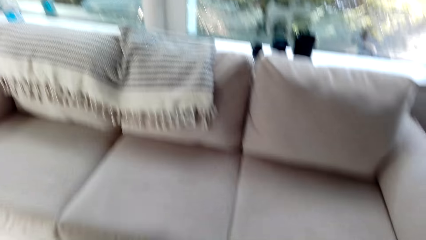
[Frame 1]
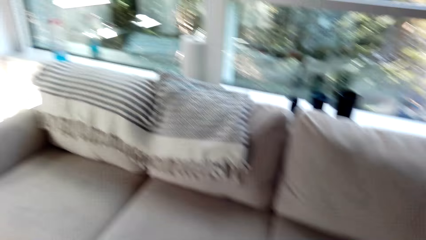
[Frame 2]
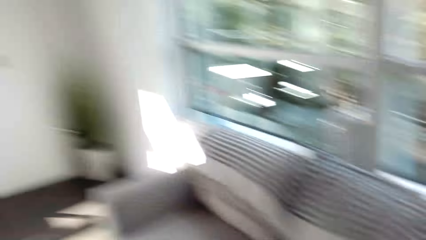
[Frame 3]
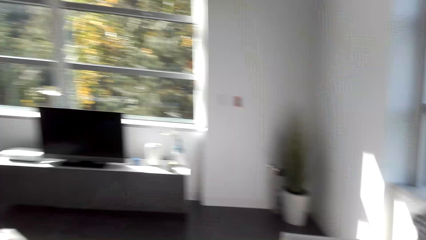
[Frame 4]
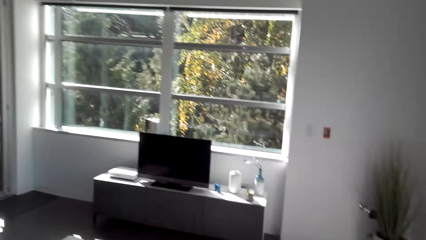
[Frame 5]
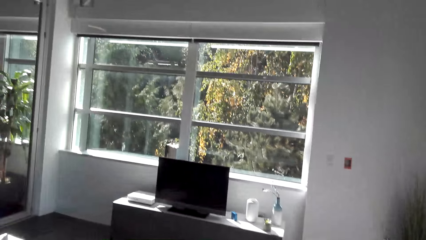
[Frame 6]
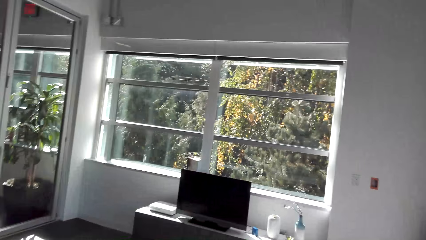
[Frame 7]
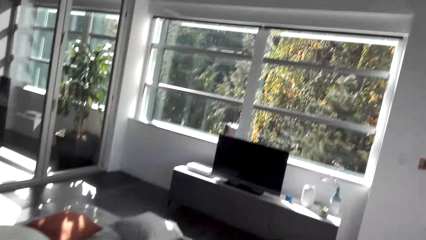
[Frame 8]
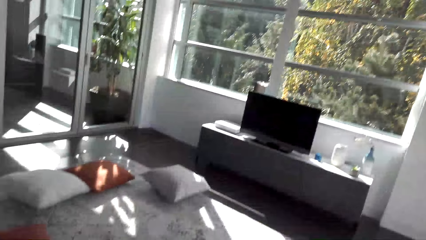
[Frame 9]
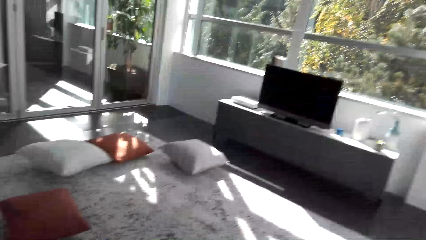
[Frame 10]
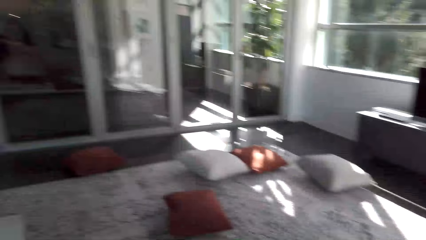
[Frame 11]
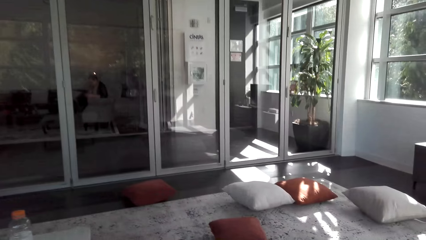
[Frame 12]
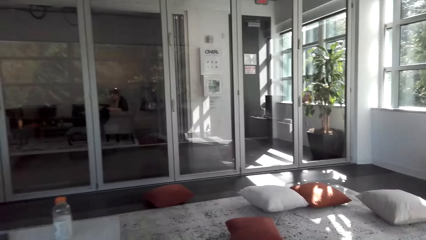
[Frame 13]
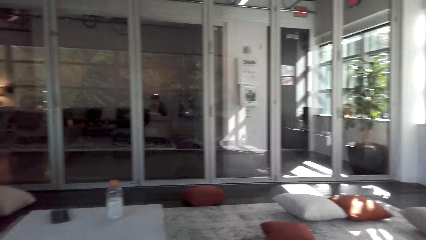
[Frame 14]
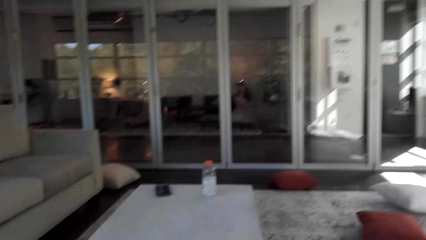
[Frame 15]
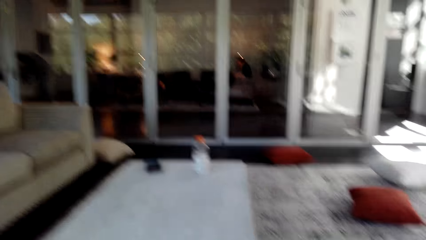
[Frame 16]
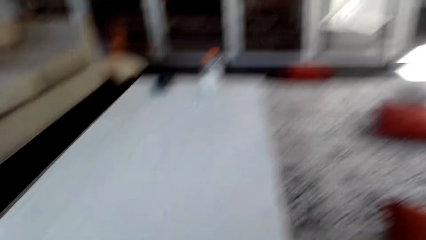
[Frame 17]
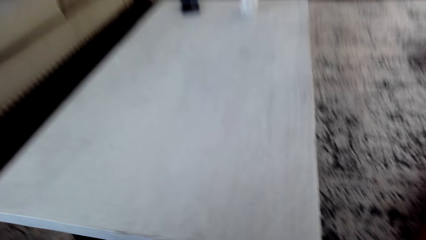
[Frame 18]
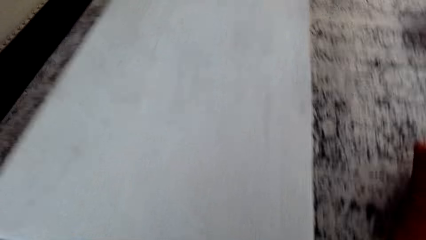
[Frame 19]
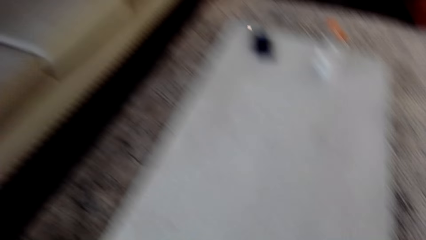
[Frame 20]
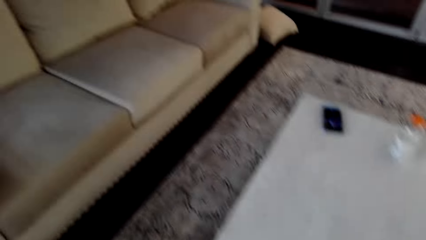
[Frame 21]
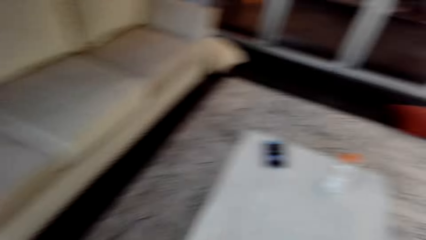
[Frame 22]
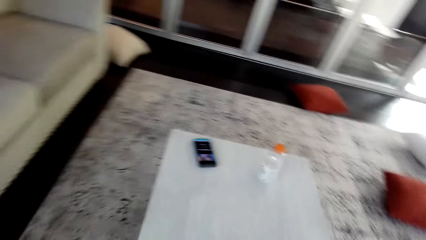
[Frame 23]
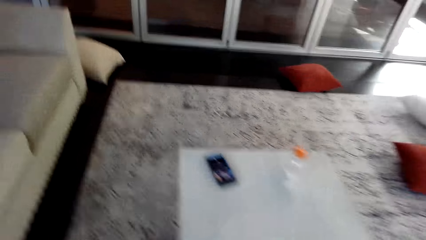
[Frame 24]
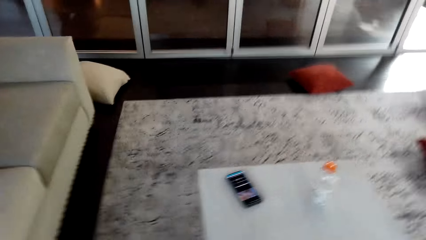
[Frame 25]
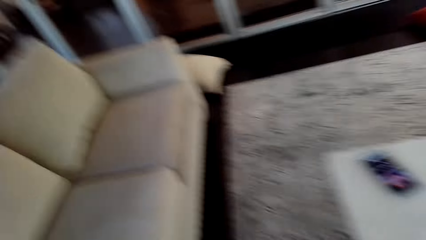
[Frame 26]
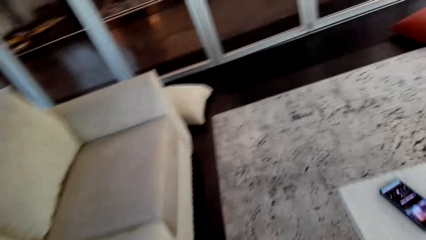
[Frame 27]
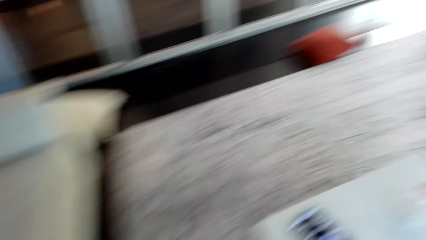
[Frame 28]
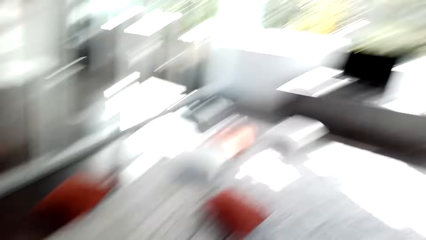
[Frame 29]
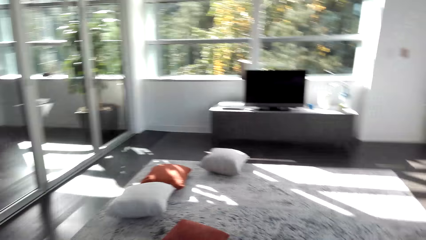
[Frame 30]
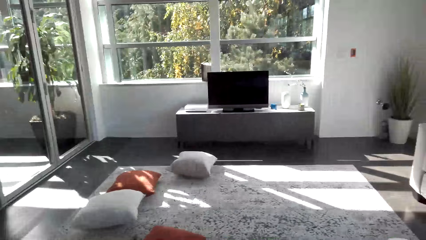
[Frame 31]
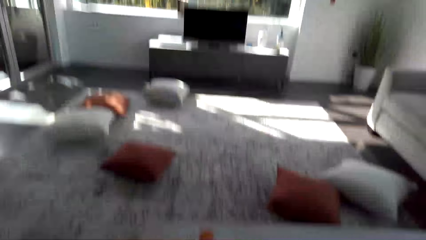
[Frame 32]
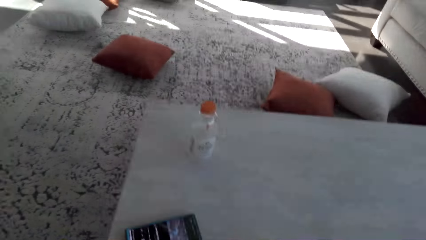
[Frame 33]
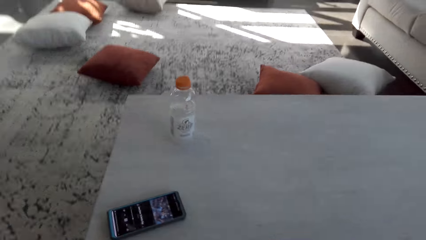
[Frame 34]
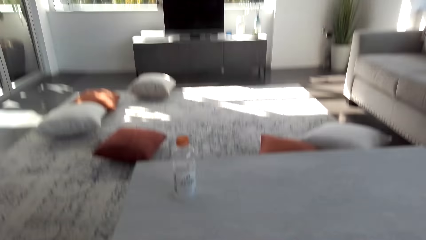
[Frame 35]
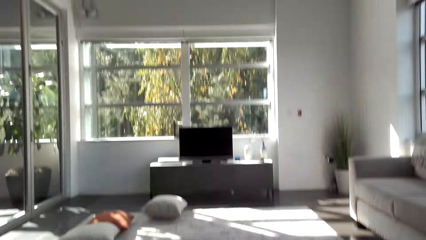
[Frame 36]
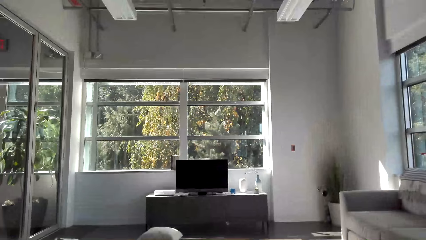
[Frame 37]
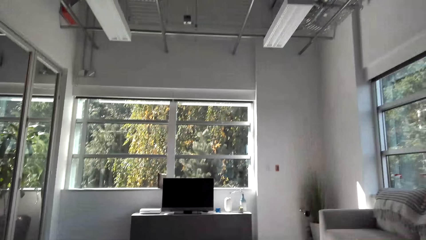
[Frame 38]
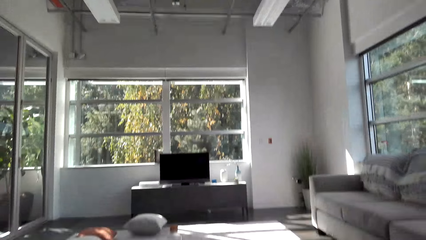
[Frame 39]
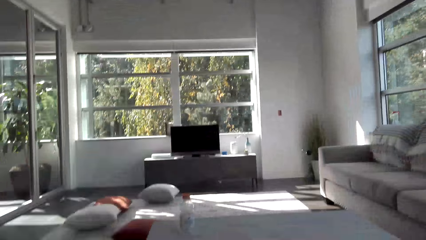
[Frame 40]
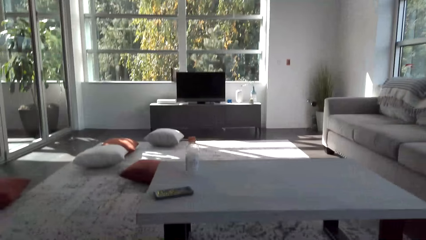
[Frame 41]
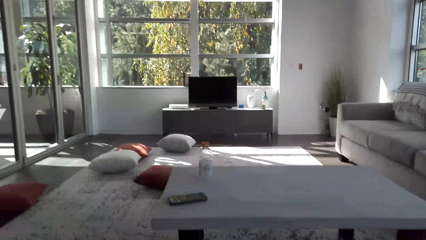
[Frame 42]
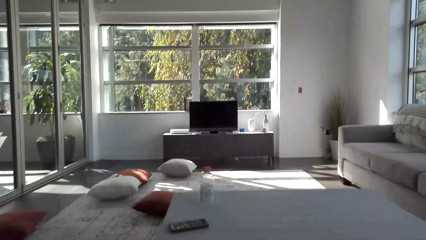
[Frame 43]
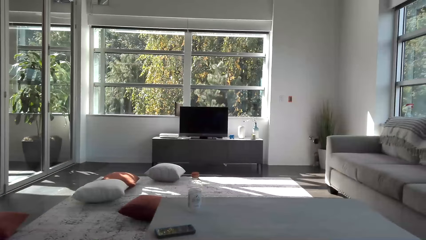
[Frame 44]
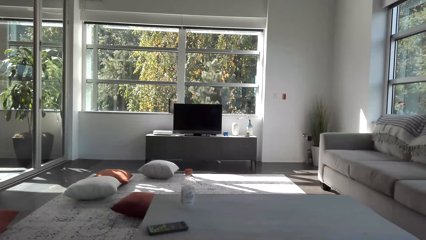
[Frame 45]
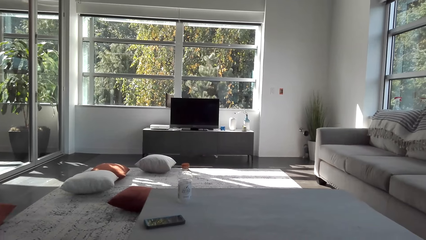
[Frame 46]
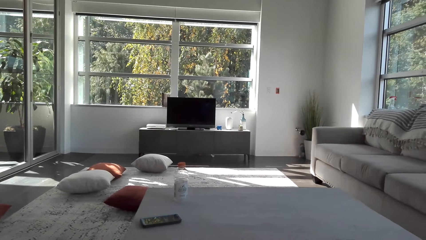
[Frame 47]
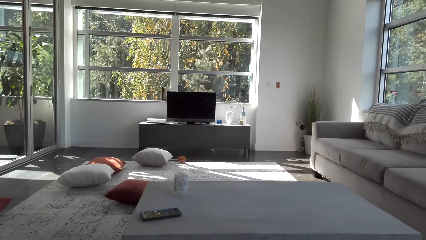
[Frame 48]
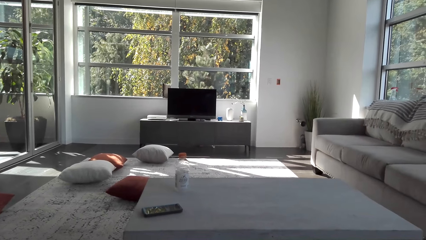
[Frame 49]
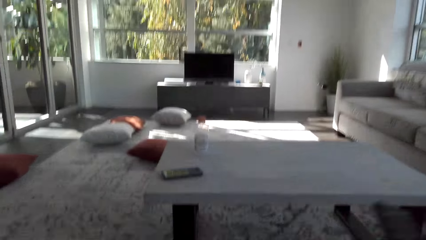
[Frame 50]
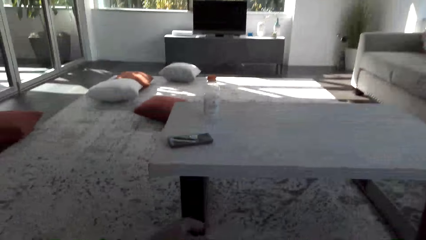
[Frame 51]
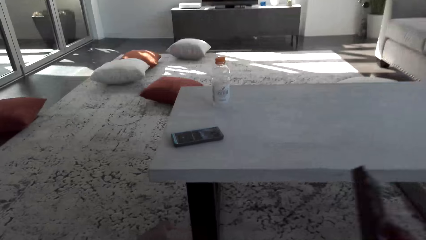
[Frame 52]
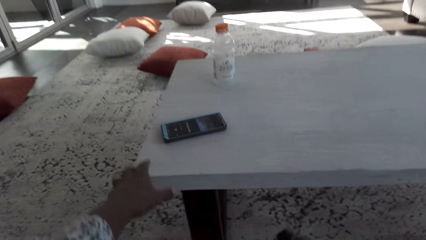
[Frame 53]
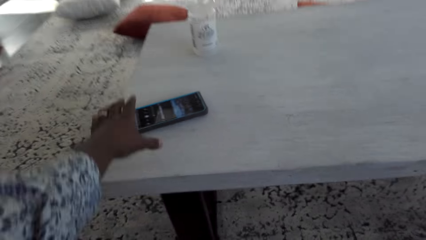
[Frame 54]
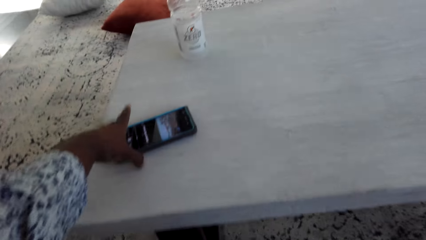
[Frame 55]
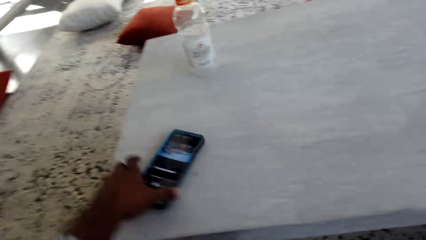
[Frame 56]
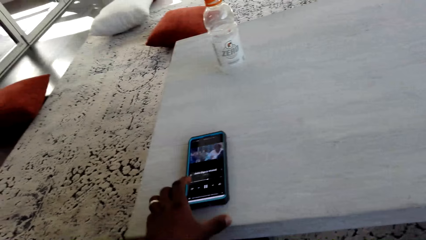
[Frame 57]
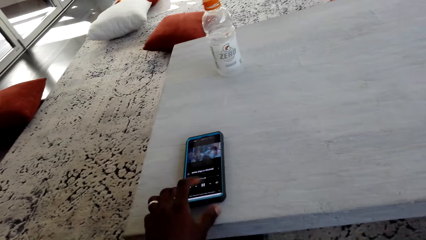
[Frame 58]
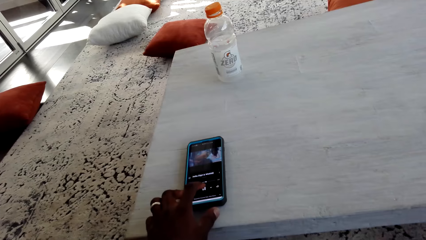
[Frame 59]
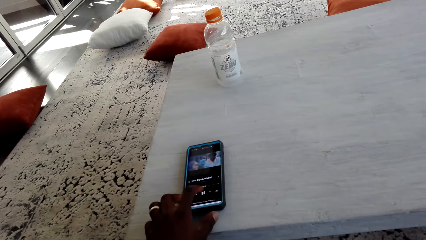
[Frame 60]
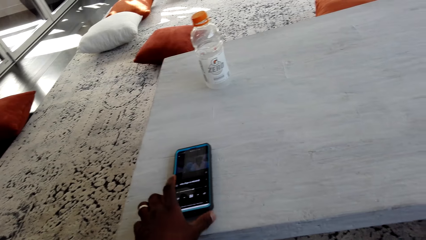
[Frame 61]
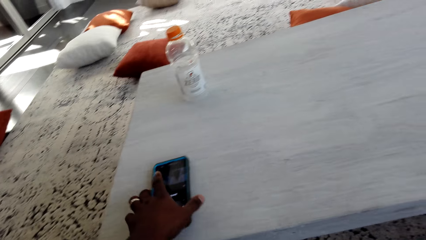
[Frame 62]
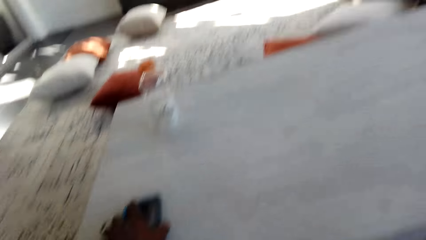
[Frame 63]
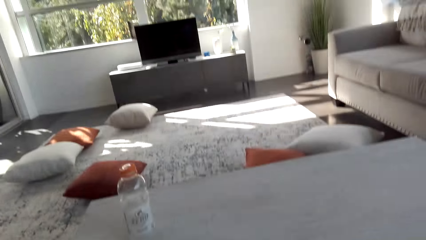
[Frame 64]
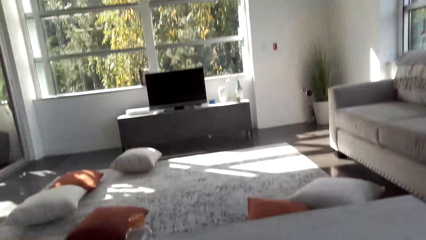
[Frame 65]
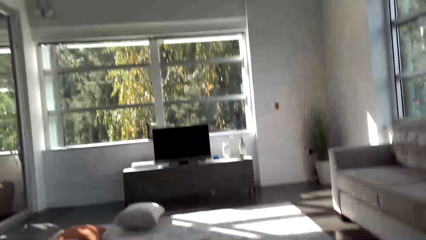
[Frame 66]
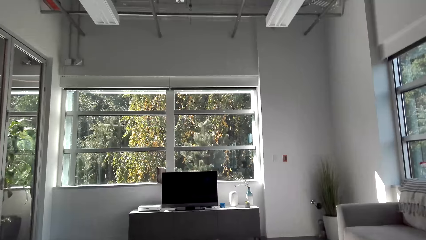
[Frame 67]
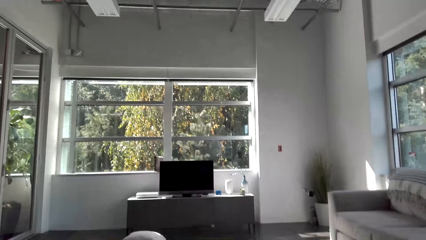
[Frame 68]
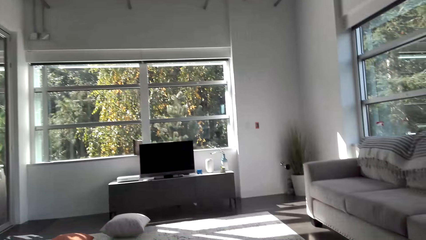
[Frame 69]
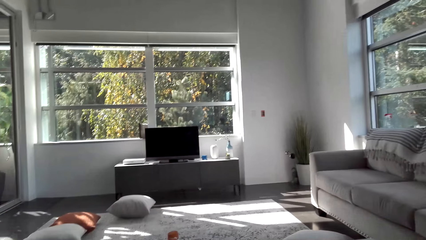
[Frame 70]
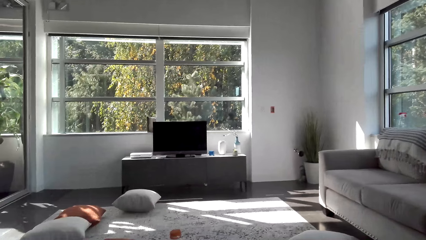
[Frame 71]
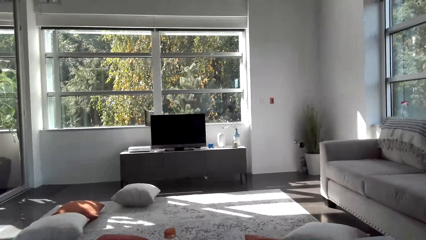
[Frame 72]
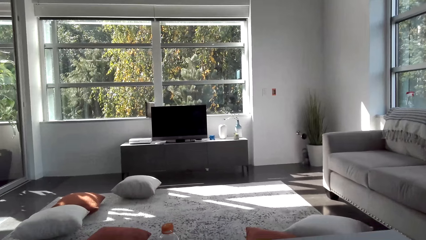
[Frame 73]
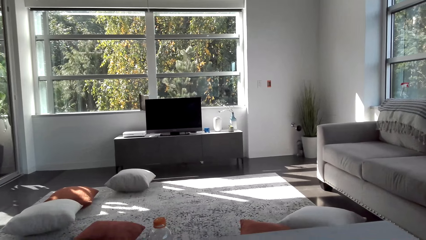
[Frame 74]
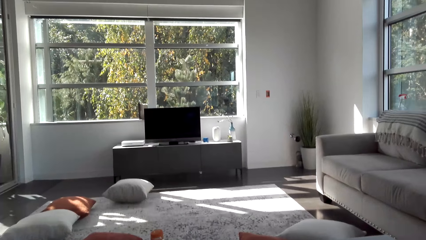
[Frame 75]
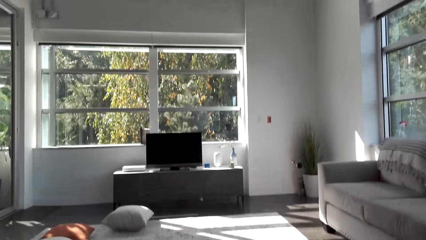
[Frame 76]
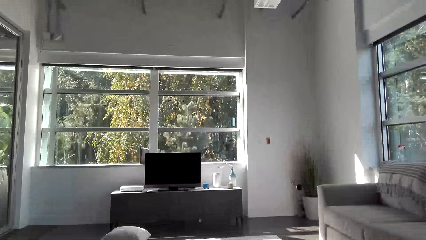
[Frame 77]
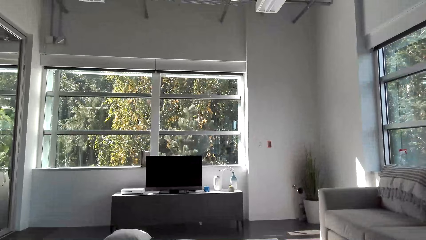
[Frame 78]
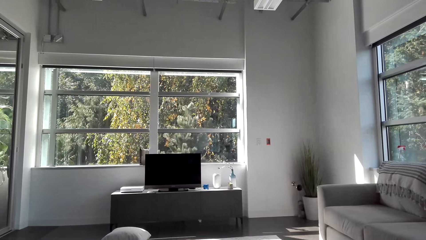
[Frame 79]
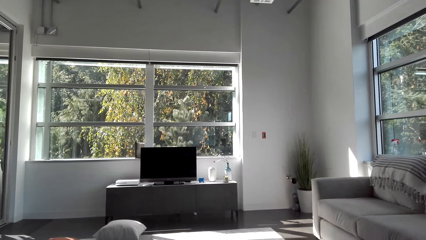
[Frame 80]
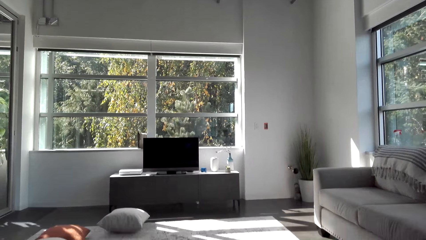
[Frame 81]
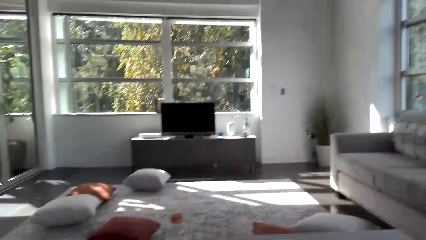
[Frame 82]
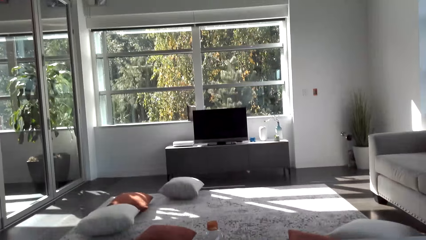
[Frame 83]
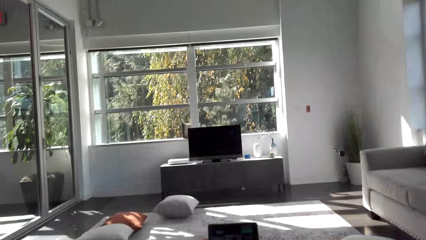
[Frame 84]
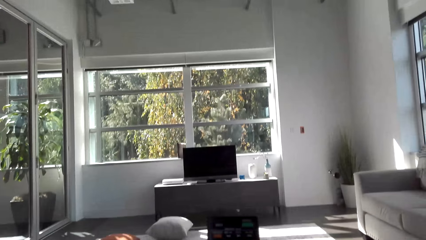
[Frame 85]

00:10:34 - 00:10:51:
The camera wearer looks around. They sit on the couch. They dial the phone. They take the phone. They look around.
